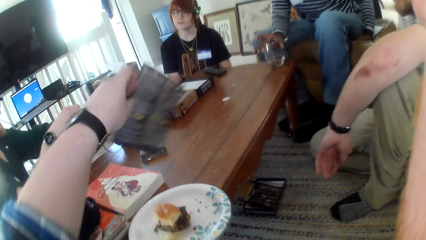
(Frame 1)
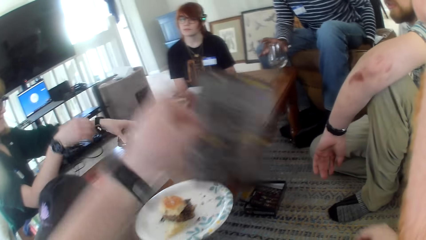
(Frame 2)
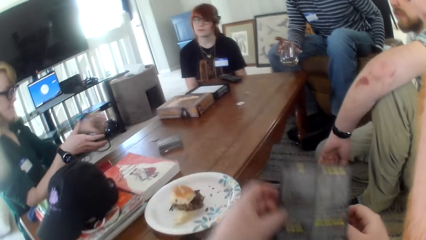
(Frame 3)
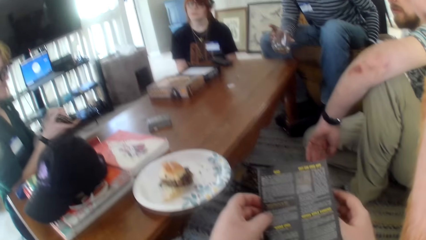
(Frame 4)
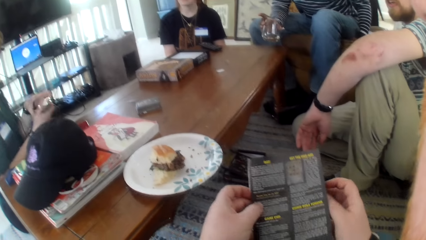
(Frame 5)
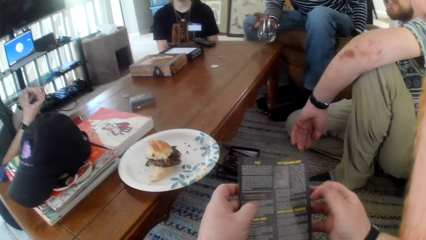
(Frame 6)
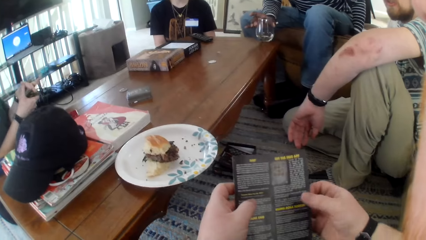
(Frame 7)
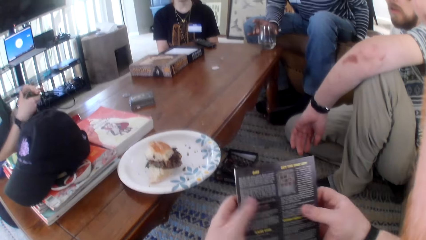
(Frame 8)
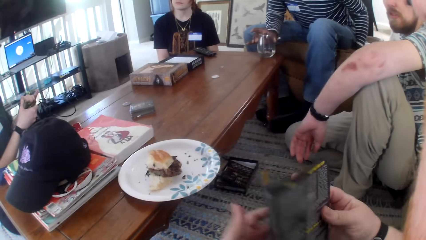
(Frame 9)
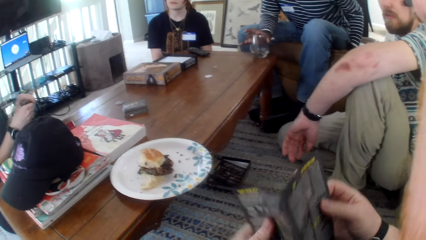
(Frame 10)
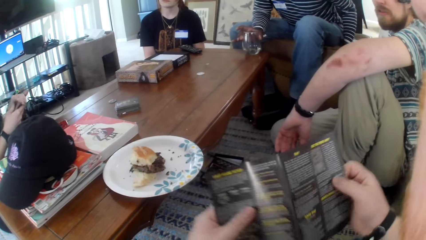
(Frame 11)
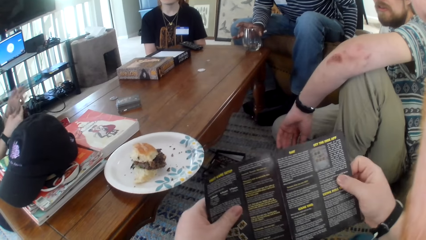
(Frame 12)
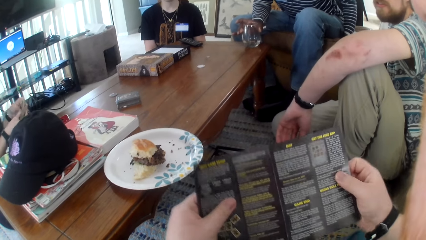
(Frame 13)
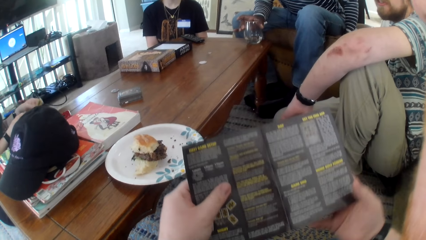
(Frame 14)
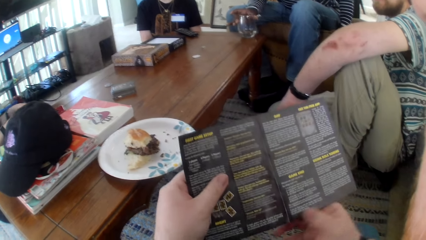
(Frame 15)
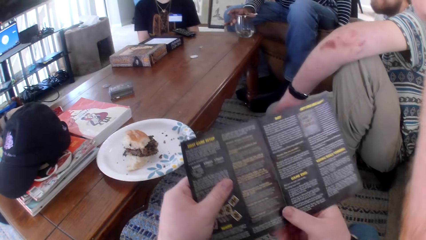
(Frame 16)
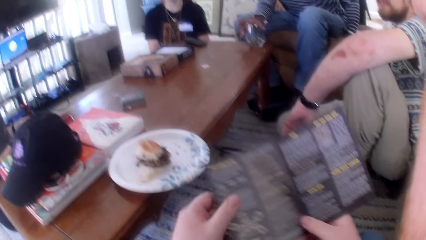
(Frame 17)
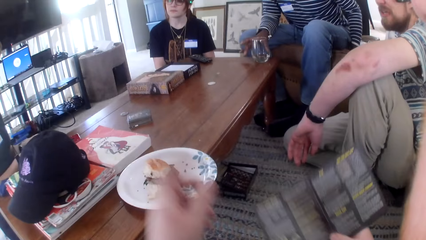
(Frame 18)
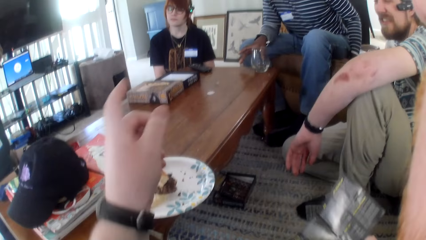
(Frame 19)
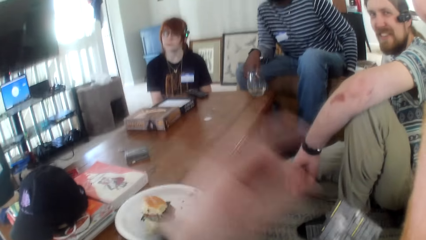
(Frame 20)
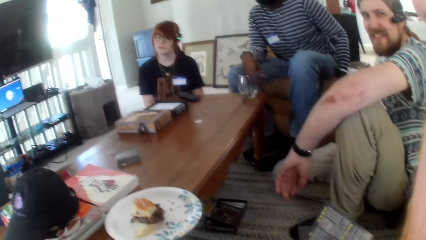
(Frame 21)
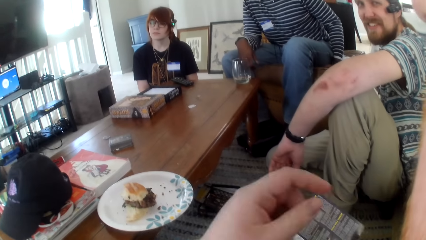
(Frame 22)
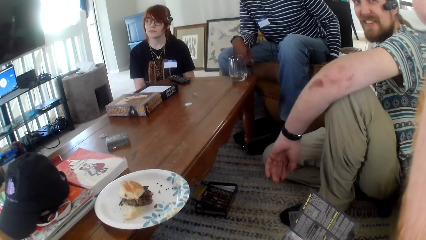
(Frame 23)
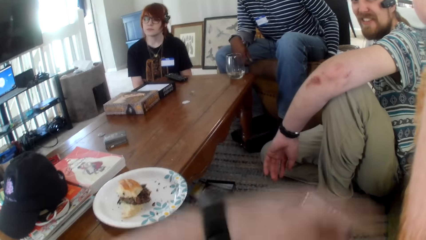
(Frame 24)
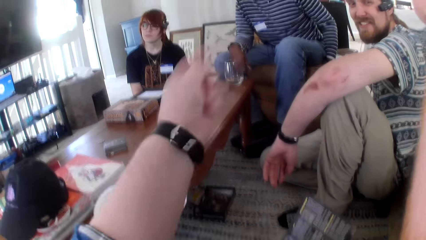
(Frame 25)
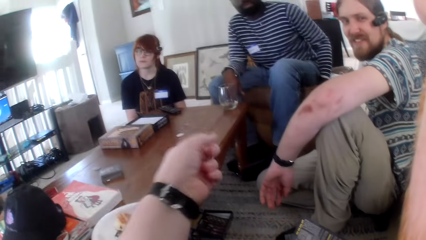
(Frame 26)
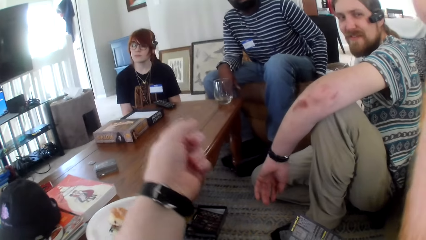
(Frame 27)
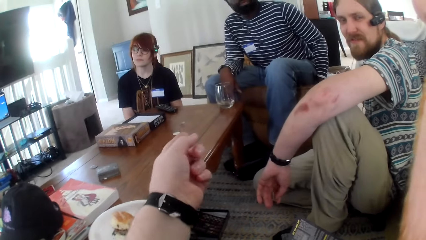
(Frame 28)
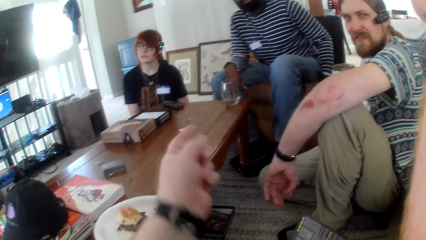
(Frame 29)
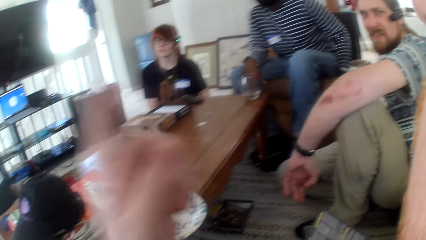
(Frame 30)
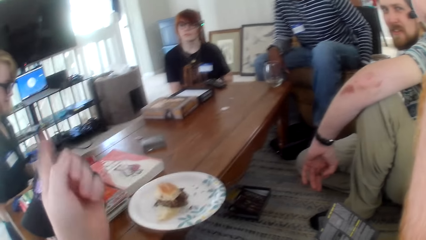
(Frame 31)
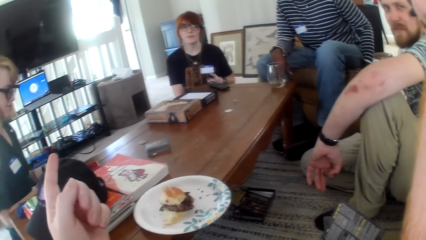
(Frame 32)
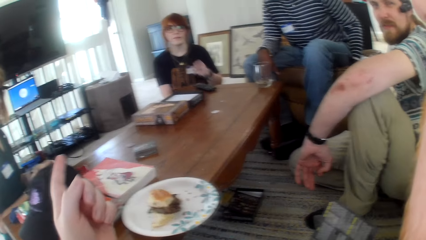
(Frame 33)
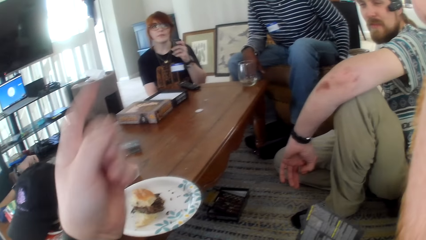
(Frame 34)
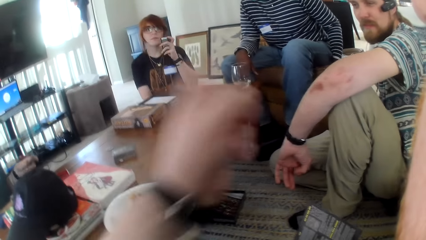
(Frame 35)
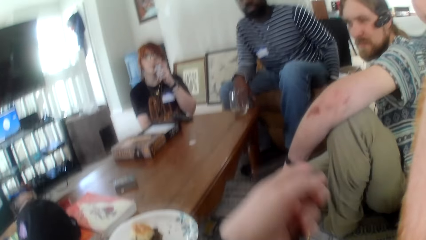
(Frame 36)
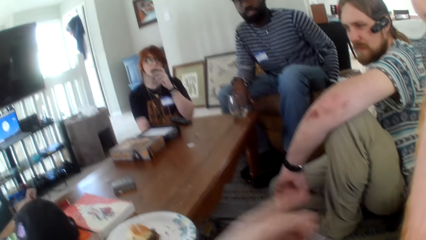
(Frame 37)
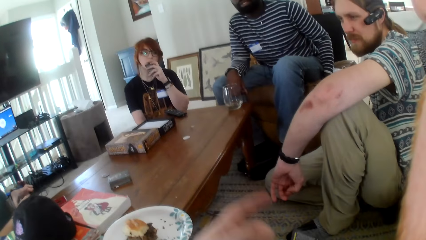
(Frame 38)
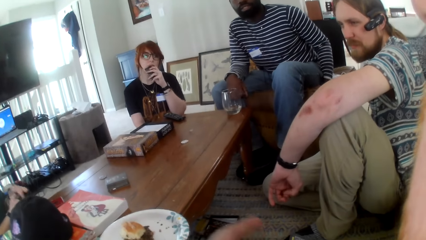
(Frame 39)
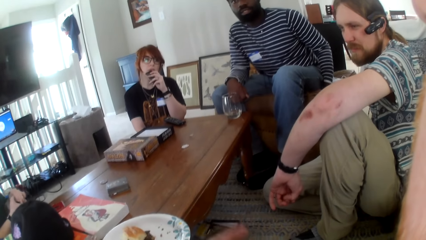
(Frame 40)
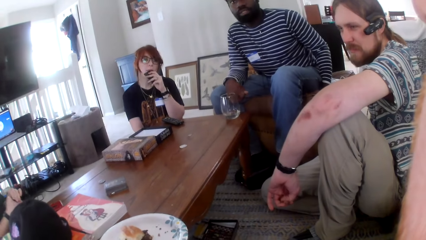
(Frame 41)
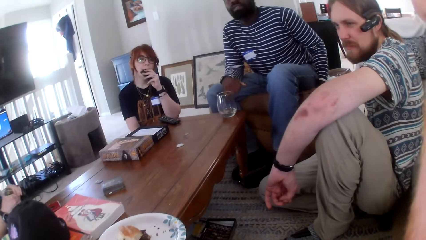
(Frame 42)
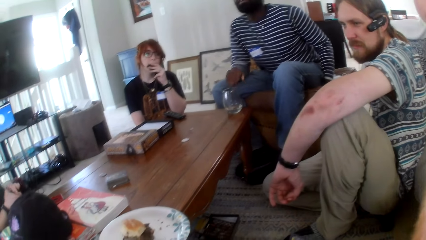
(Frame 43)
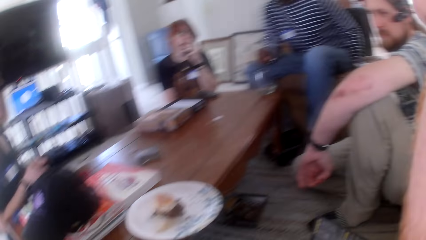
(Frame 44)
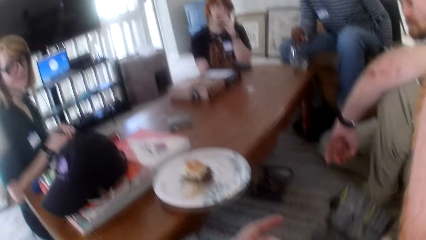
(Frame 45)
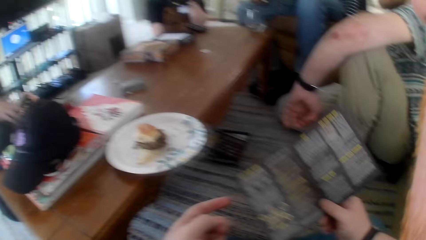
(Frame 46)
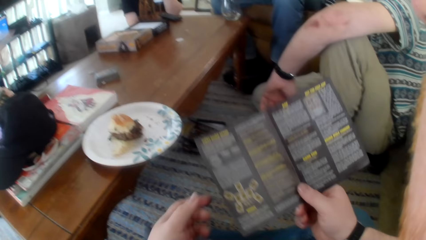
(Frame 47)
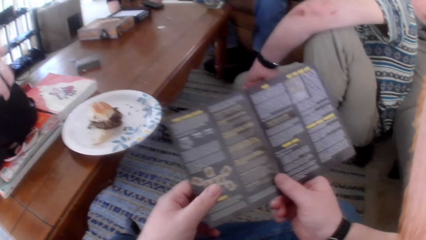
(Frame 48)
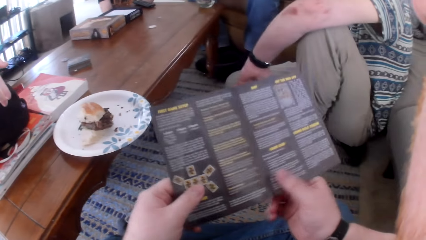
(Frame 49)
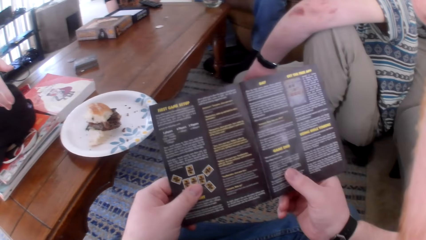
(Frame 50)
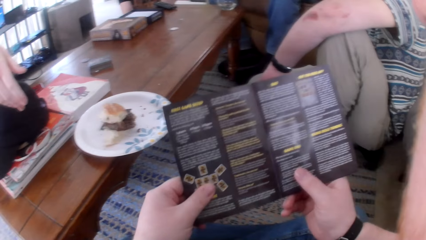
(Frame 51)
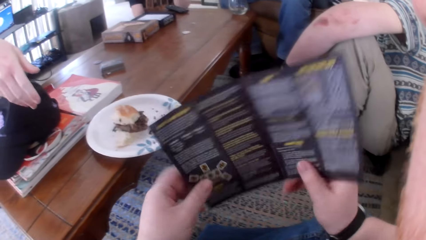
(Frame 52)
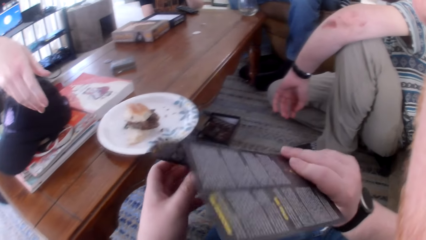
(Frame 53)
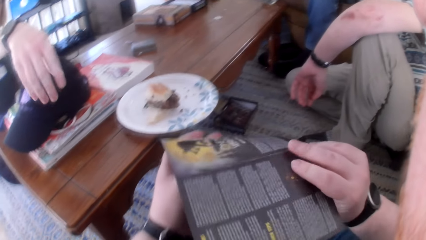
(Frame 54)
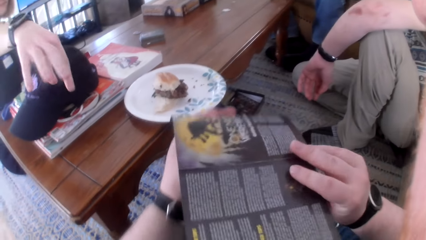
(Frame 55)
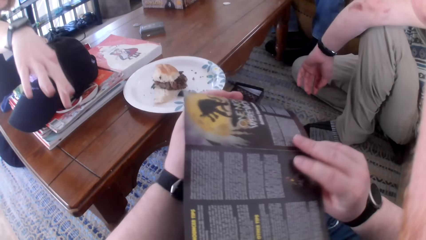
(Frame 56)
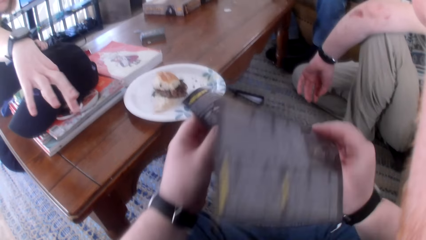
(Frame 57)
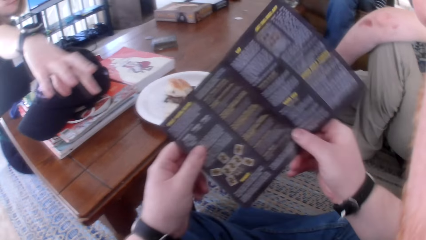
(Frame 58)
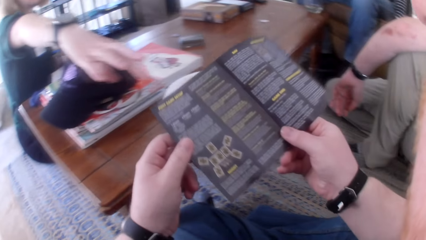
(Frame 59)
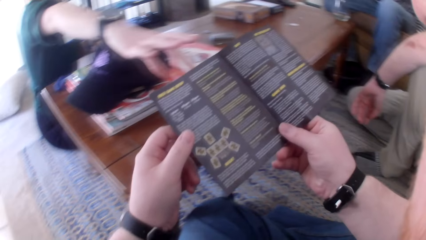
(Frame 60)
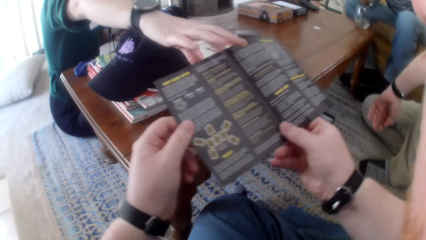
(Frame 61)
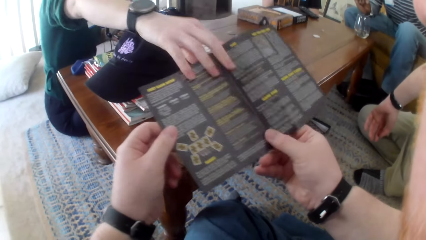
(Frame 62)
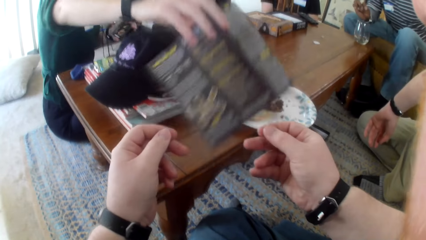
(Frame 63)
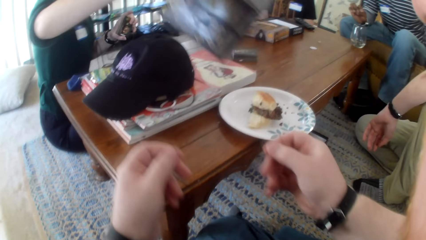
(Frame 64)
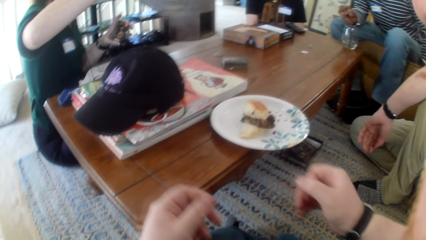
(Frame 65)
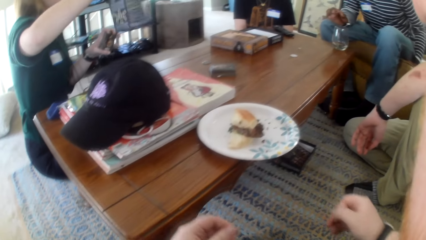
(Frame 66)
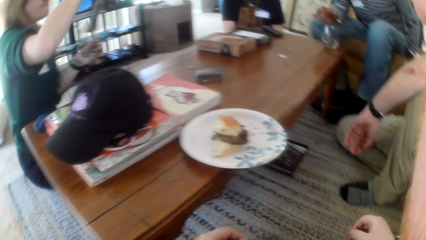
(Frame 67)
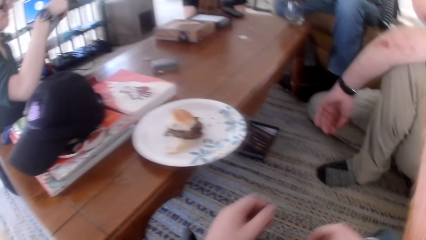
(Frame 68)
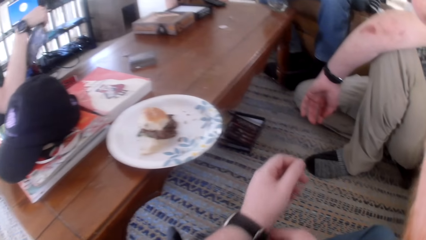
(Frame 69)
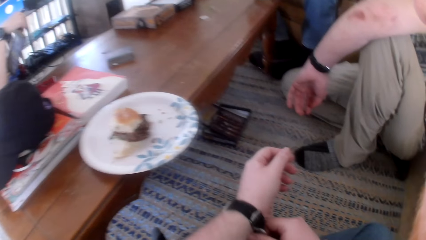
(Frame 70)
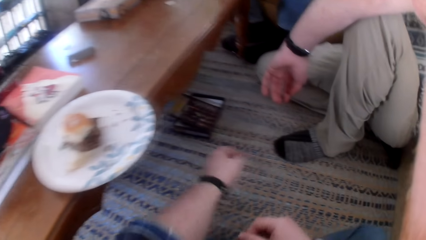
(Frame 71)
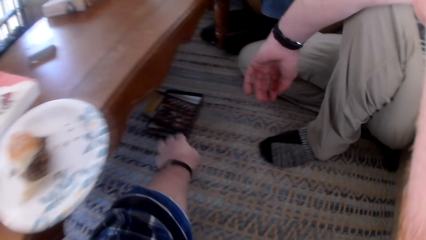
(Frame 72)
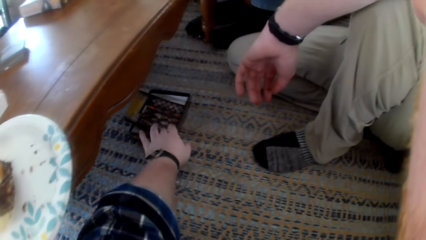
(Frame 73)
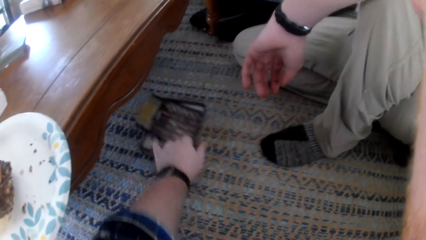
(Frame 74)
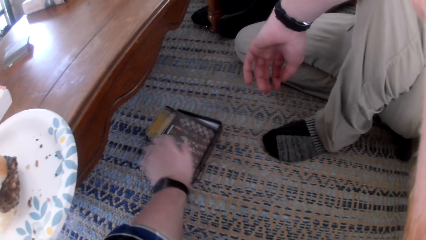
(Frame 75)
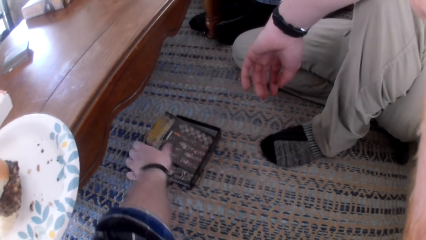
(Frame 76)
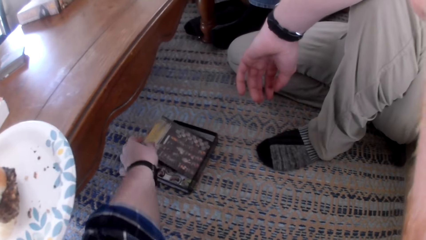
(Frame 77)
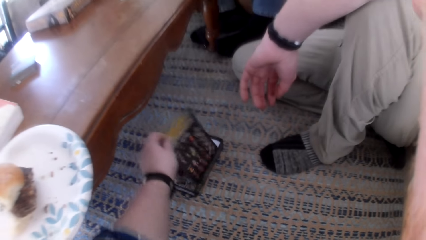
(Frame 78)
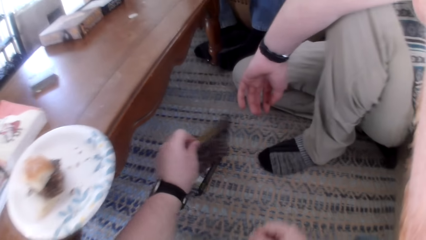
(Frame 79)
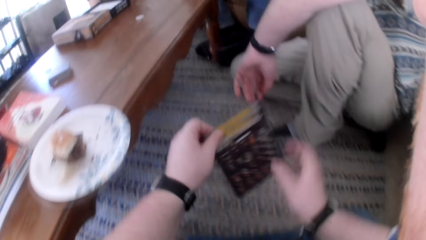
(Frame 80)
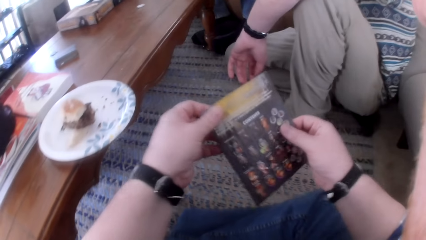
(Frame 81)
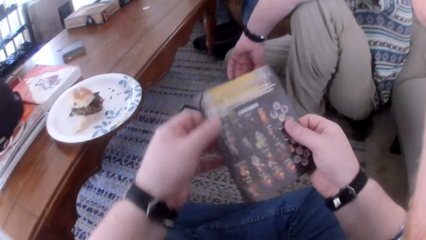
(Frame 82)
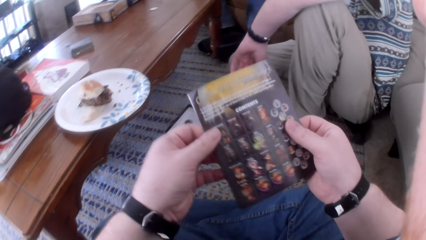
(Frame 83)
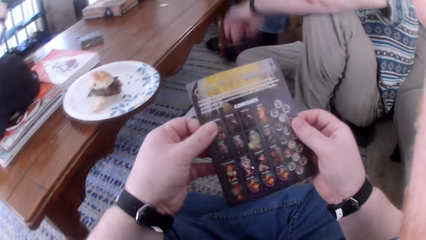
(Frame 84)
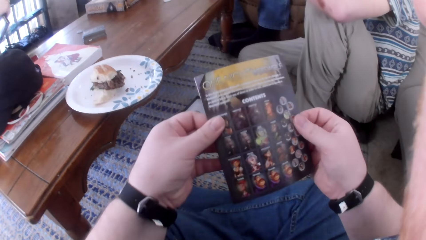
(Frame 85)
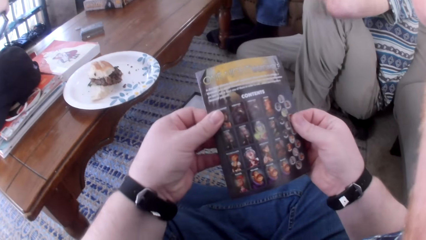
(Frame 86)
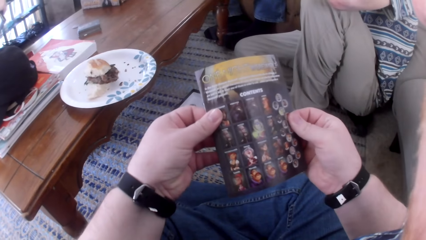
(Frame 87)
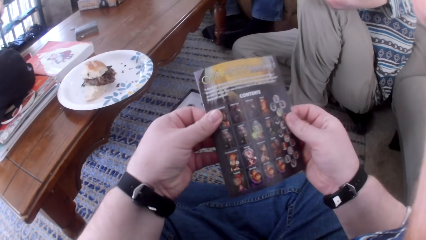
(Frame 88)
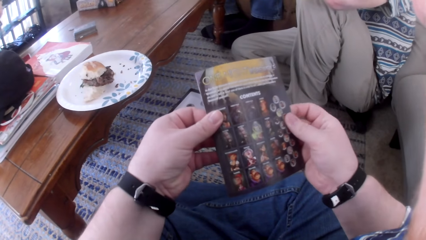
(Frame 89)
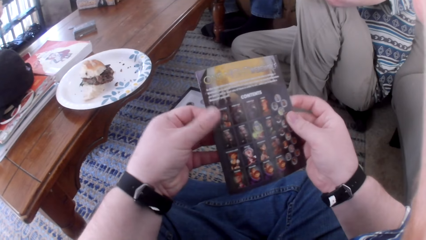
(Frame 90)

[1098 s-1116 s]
The camera wearer picks the paper from the table. A man talks. The camera wearer opens the paper. They talk. They move their hand. They talk. They hold the paper, talk, and turn the paper. A woman moves her hand. The woman takes the paper from the camera wearer. The camera wearer moves the box. They pick the paper from the box. They move the paper.
